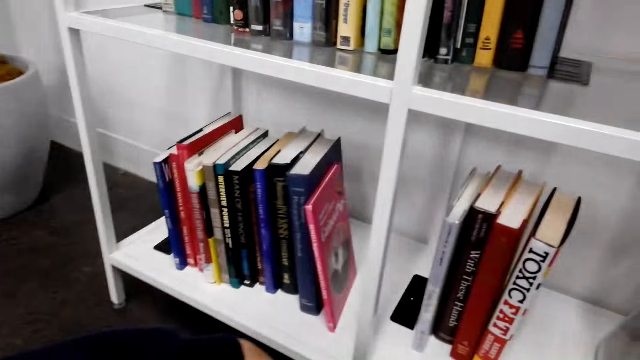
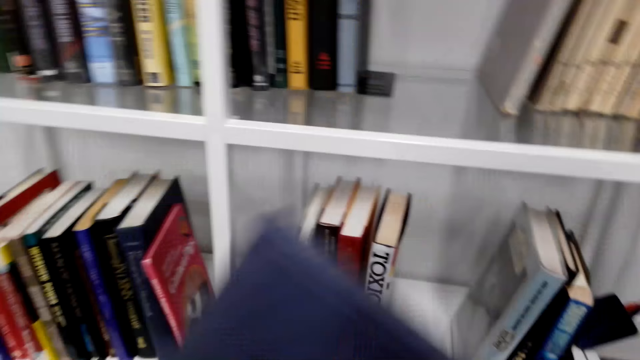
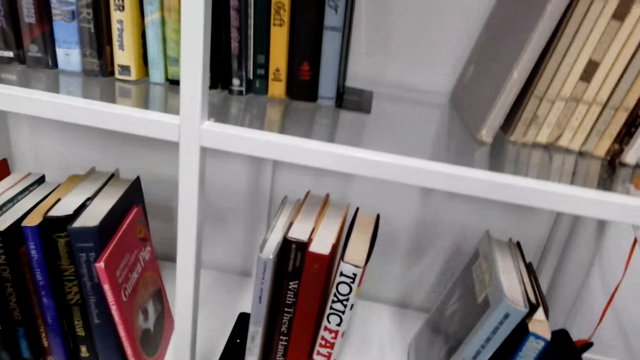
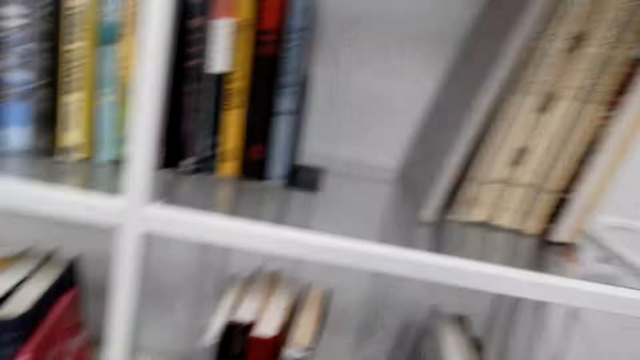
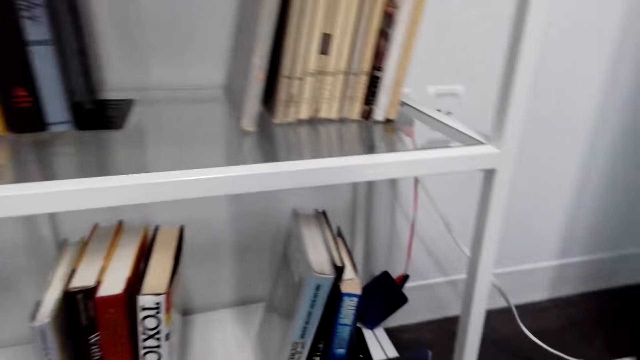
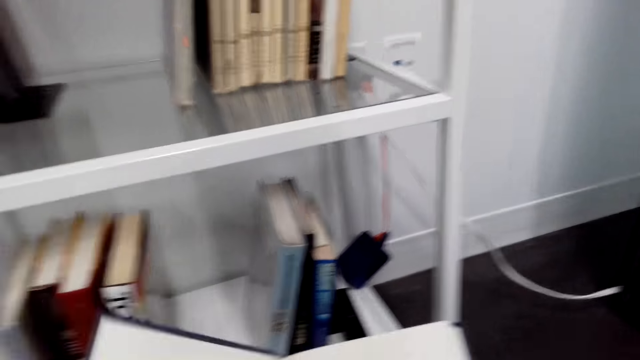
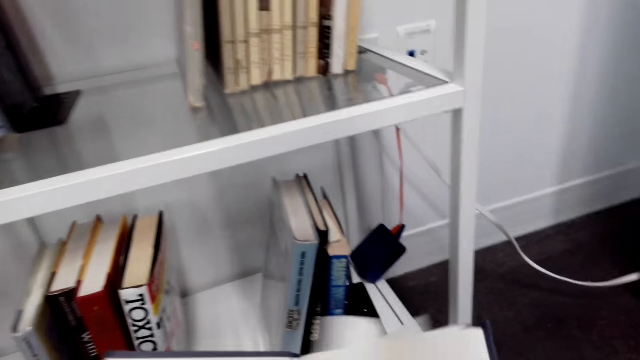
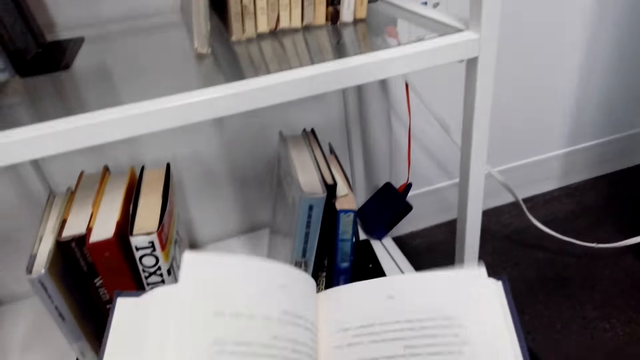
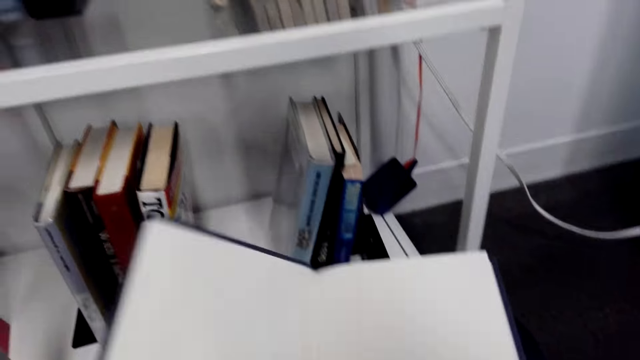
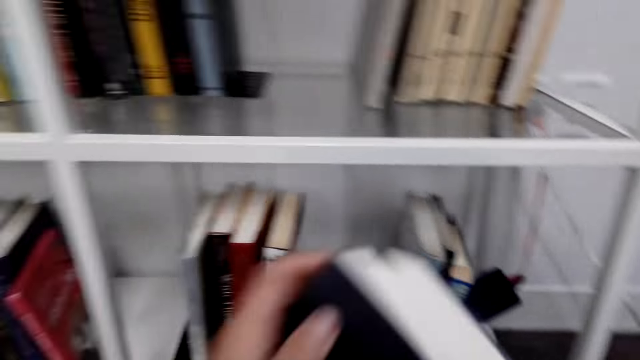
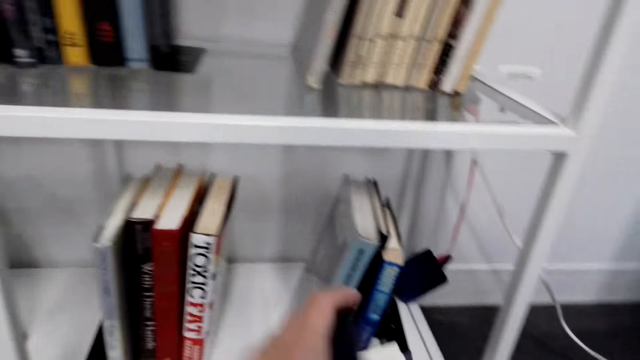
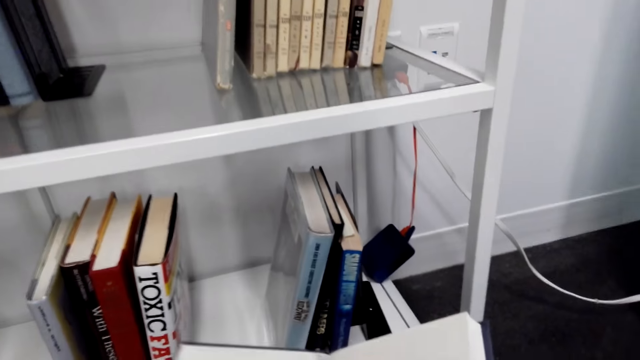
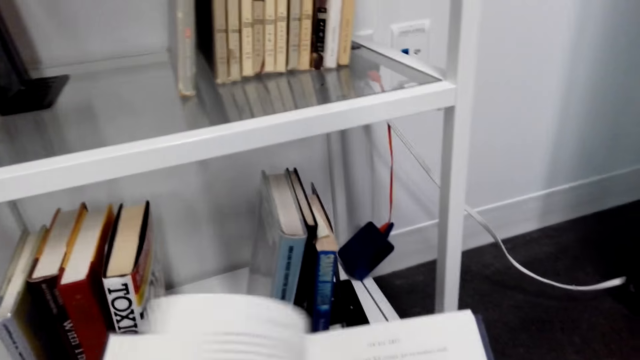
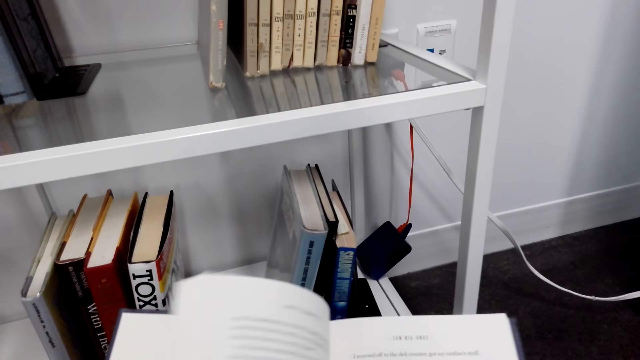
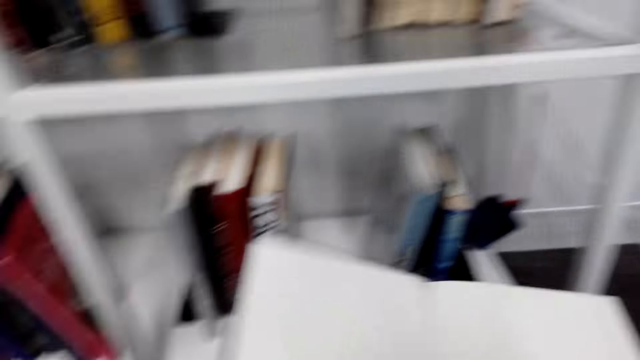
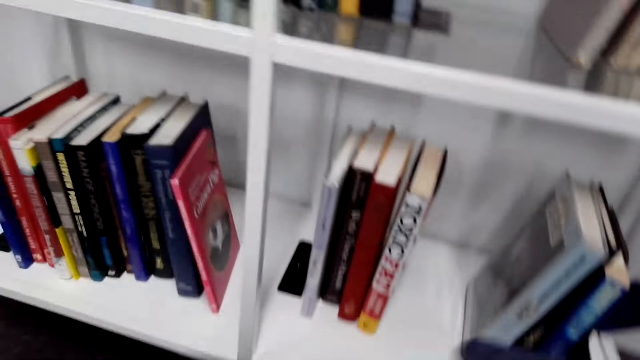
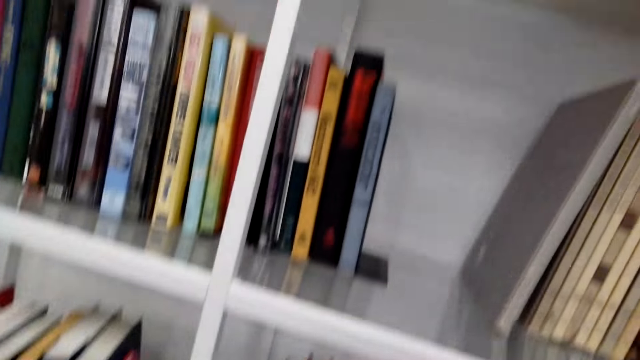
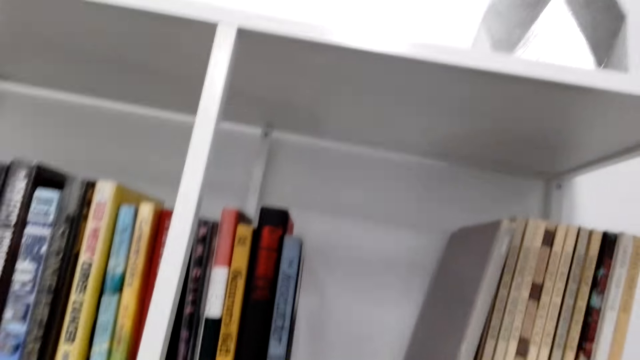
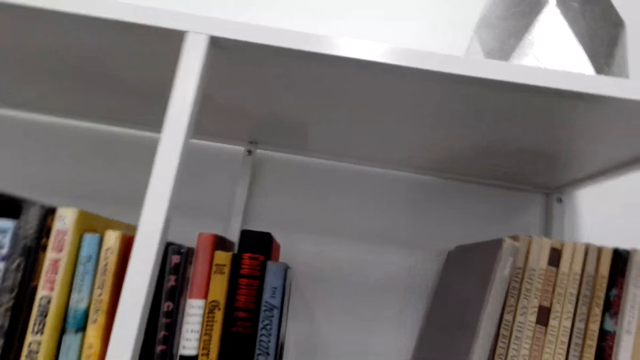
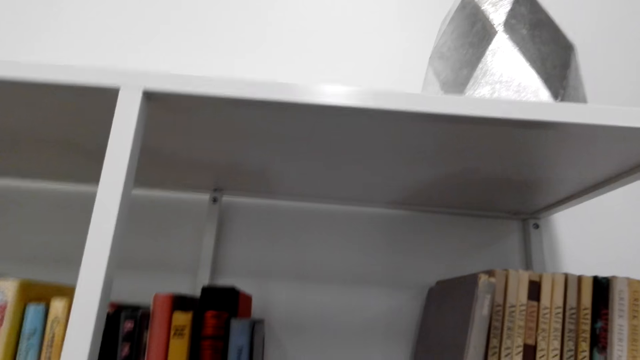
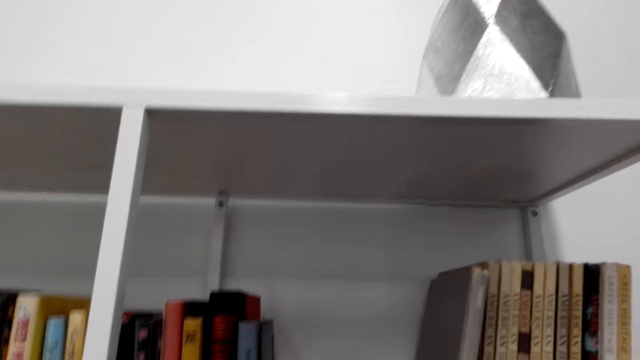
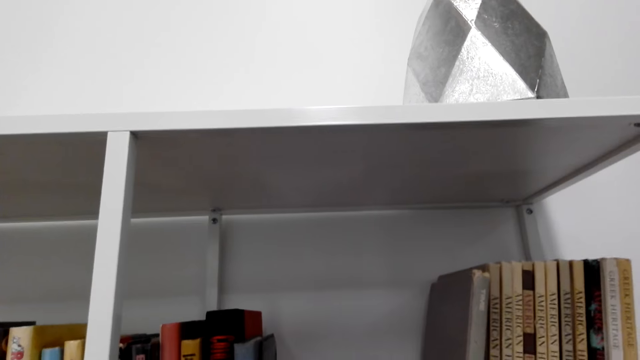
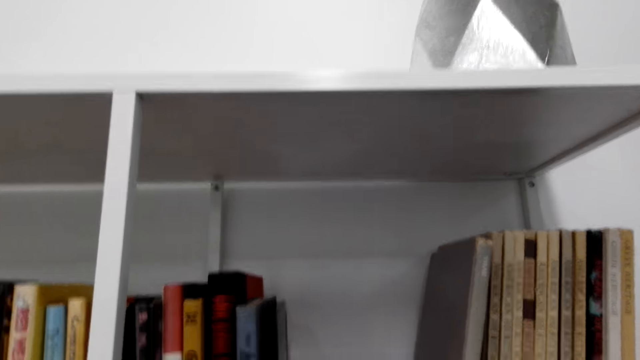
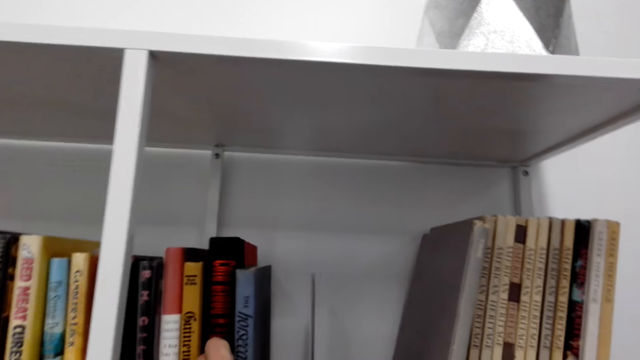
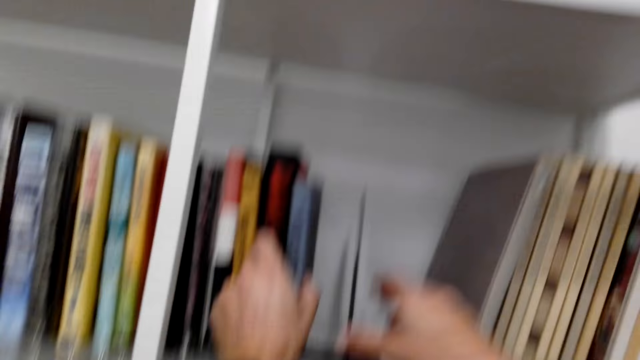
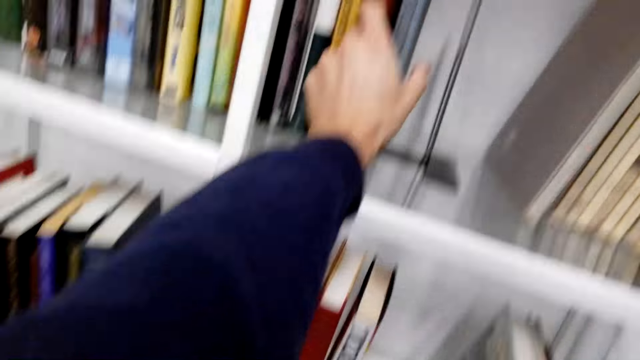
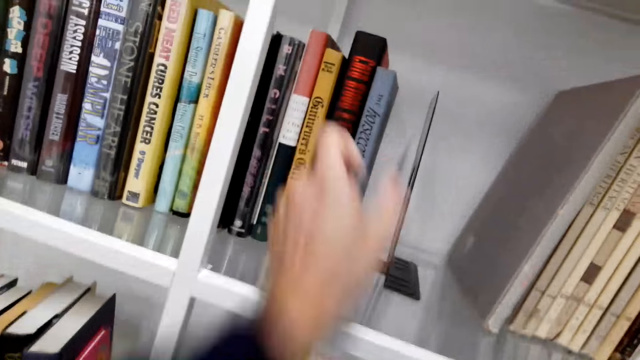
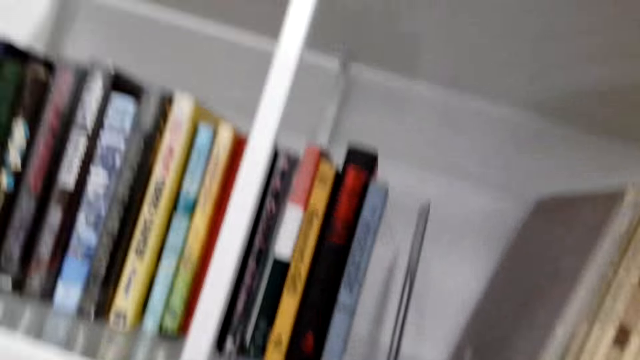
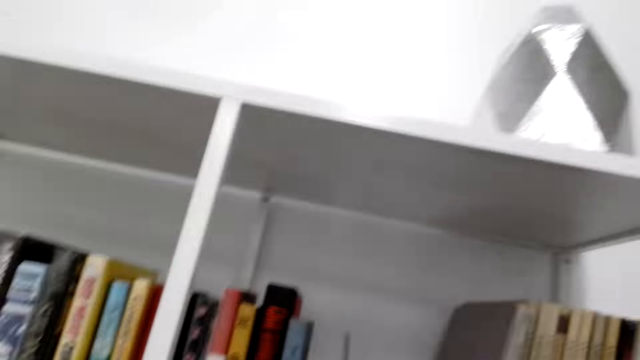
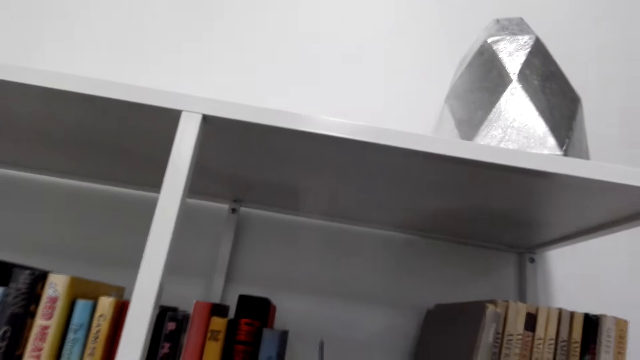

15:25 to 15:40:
The camera wearer turns the book. He moves the book. He flips the pages of the book. He turns the book. He closes the book. He flips the pages of the book. He looks at the books. He moves the book holder on the bookshelf. He withdraws his left hand on the bookshelf.

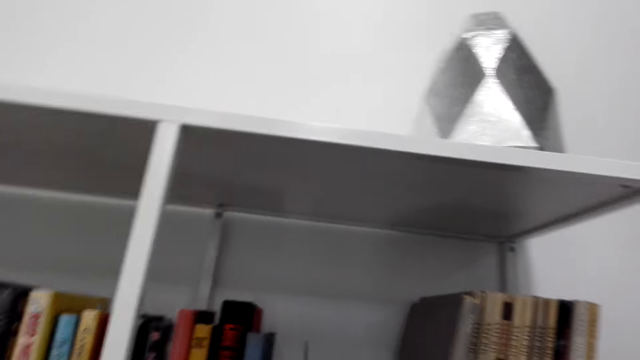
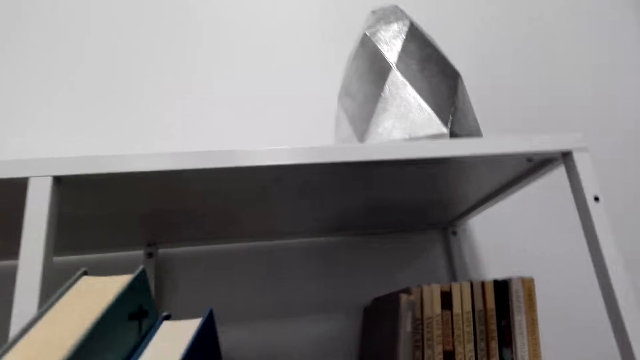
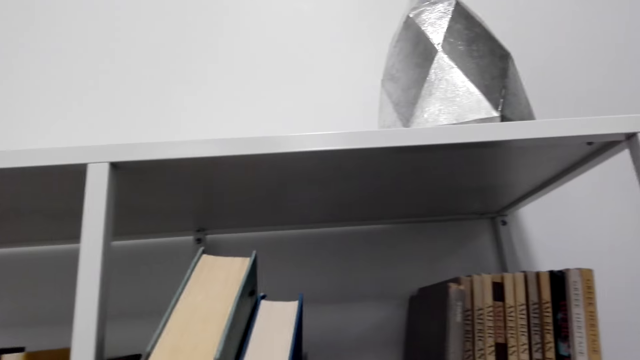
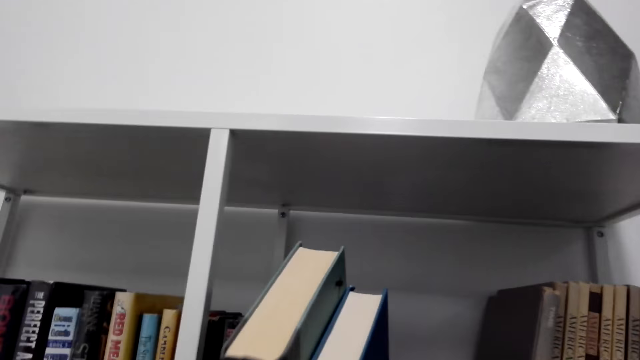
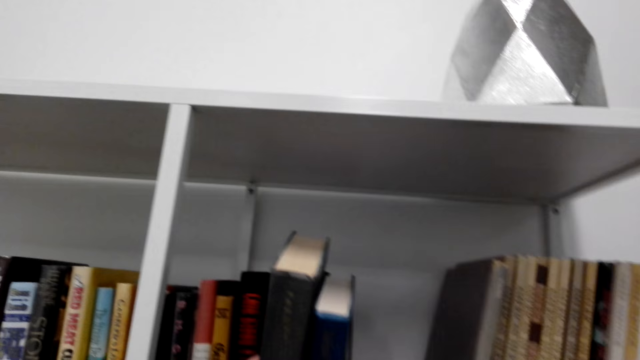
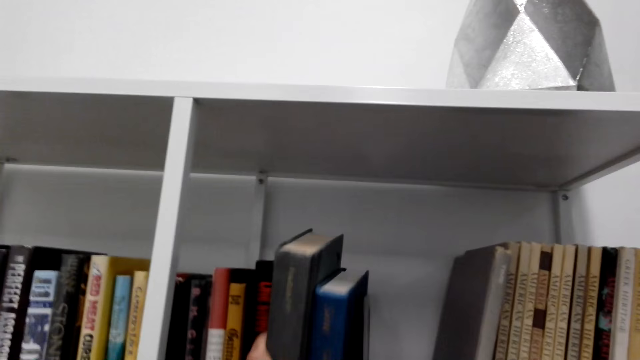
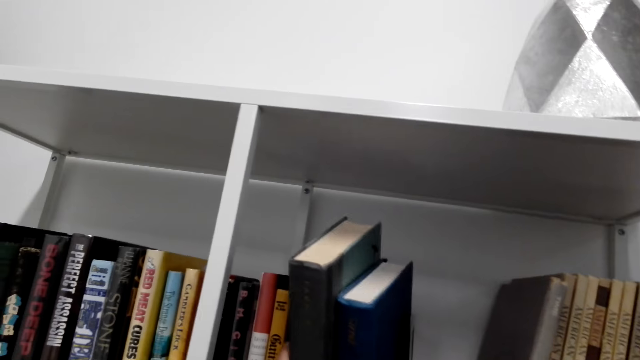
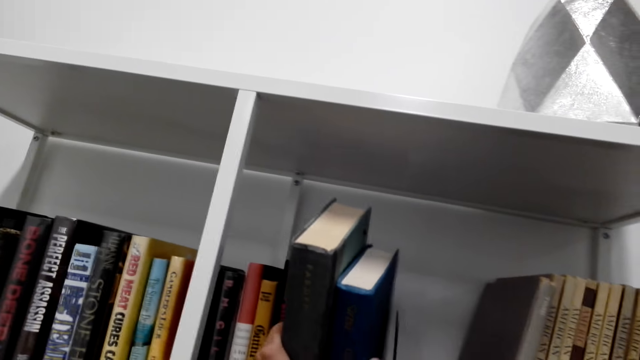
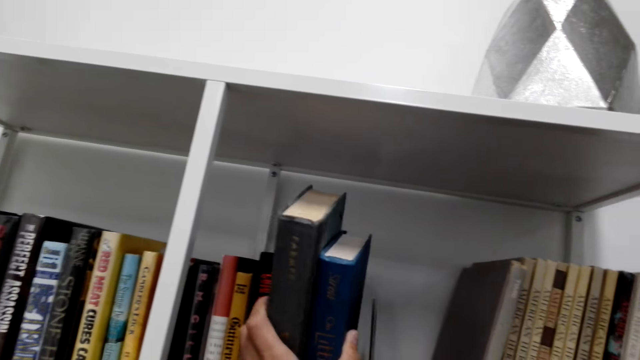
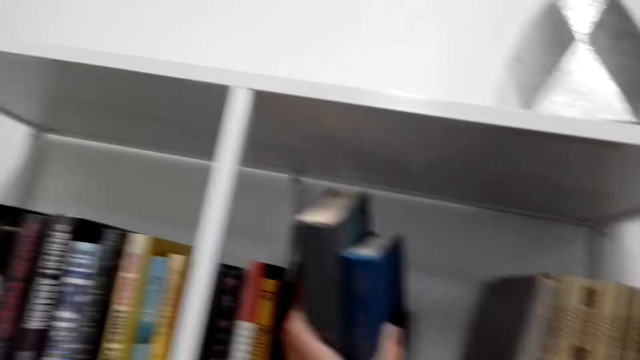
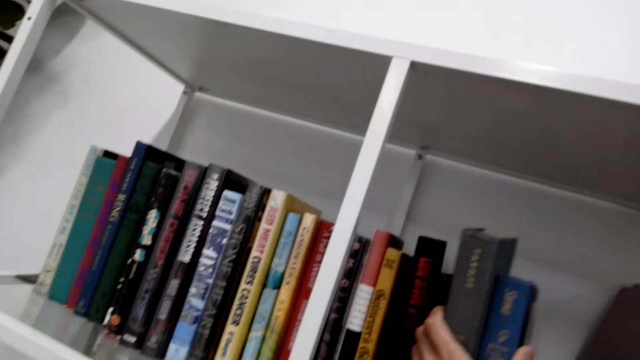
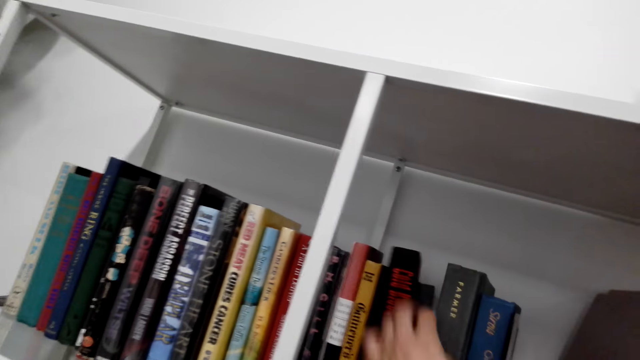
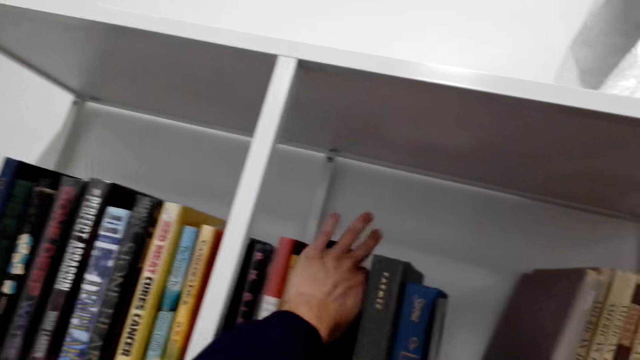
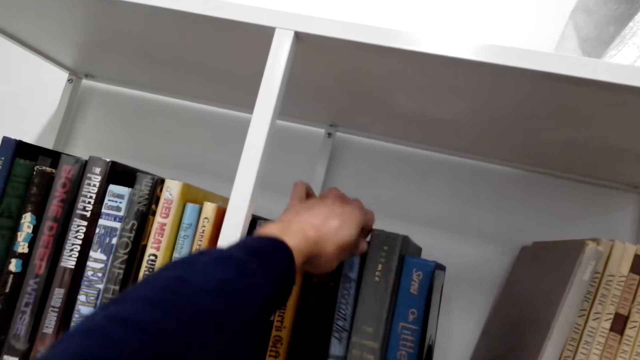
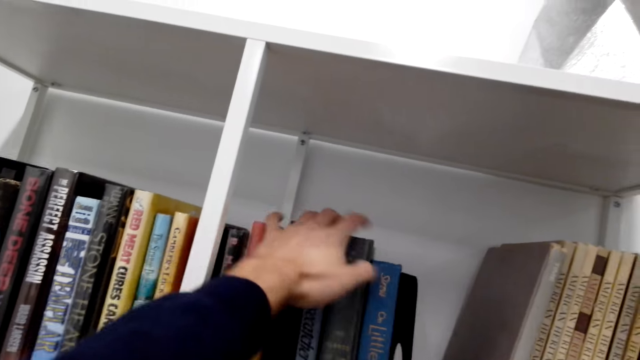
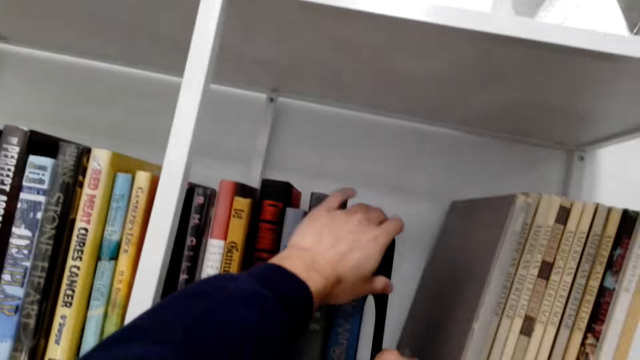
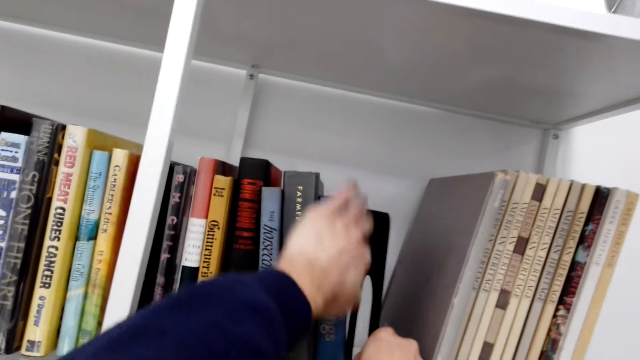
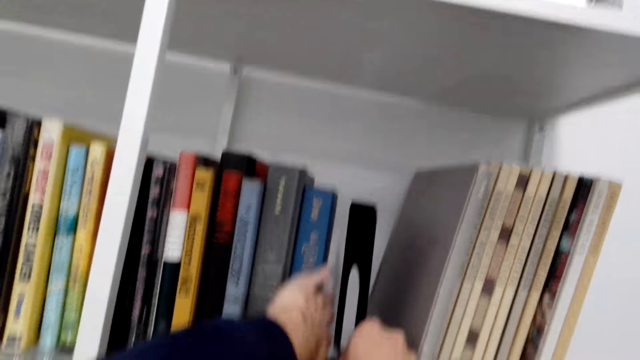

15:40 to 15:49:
The camera wearer places the books on the bookshelf. They put the books in the shelf. They arrange the books on the bookshelf.
